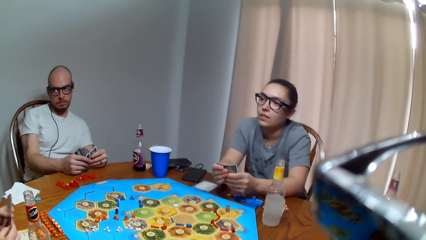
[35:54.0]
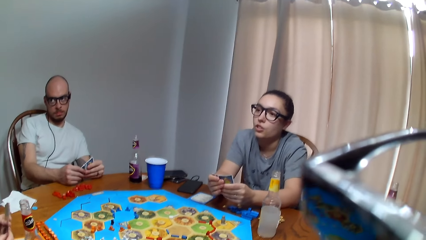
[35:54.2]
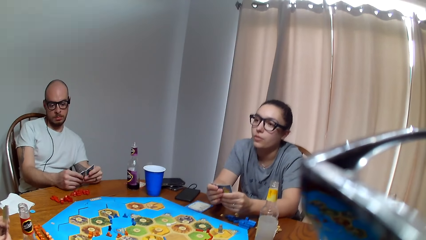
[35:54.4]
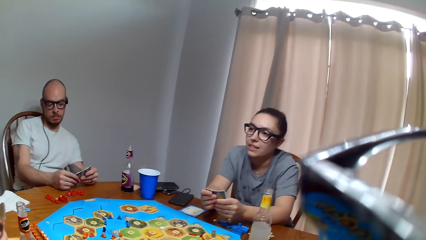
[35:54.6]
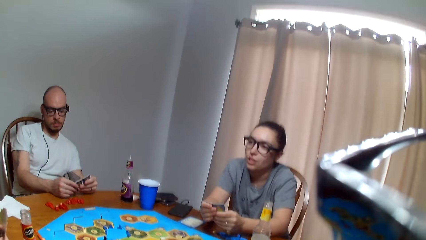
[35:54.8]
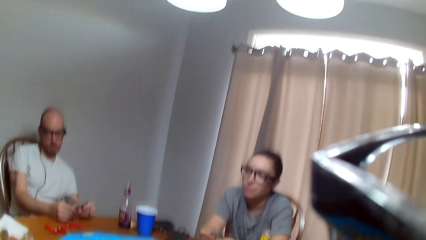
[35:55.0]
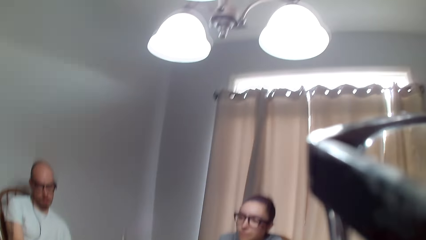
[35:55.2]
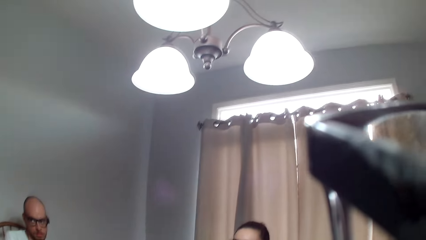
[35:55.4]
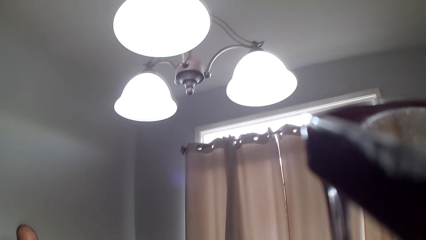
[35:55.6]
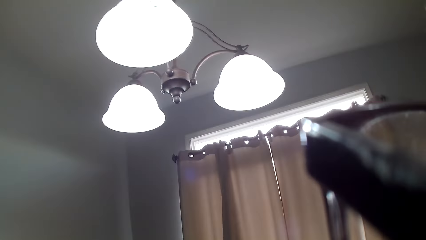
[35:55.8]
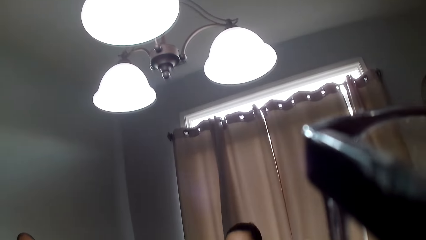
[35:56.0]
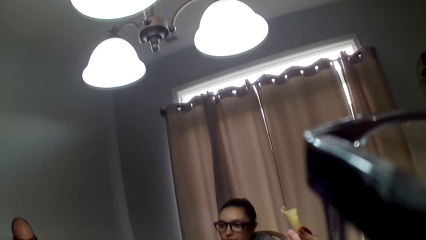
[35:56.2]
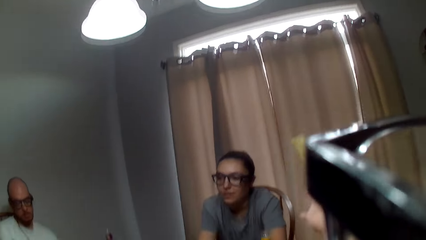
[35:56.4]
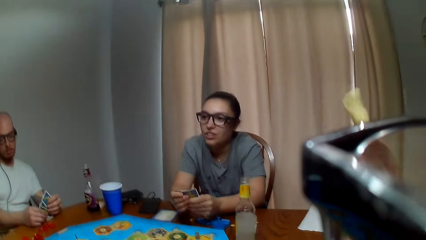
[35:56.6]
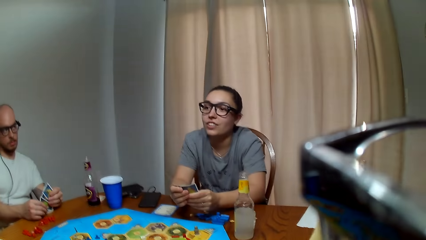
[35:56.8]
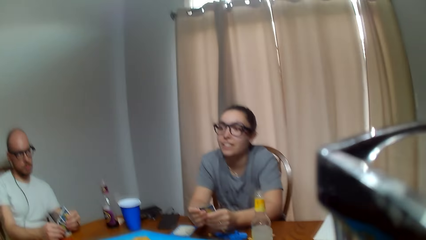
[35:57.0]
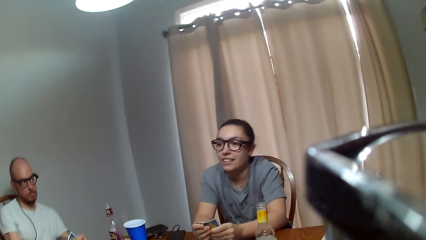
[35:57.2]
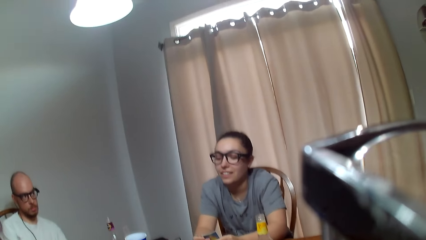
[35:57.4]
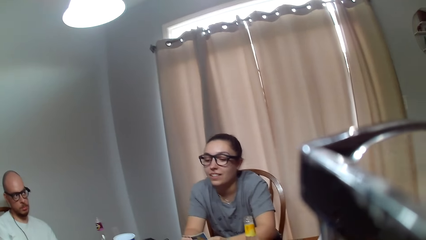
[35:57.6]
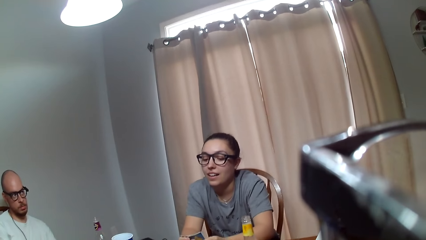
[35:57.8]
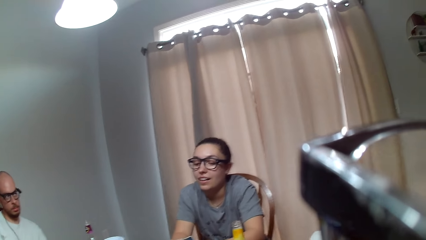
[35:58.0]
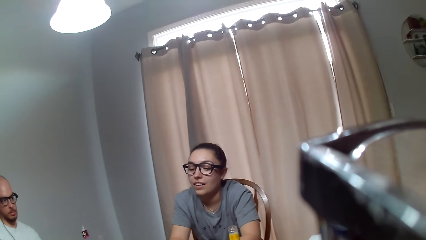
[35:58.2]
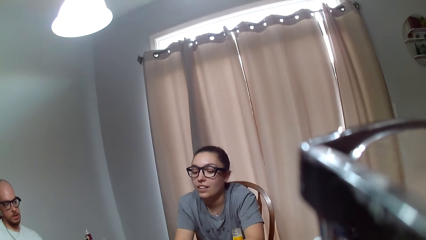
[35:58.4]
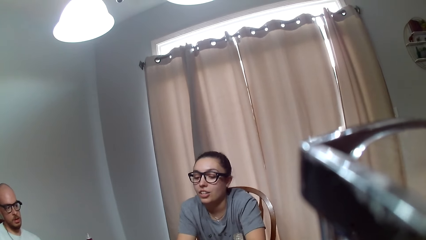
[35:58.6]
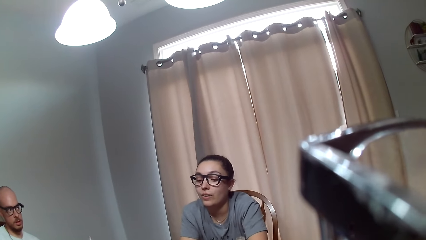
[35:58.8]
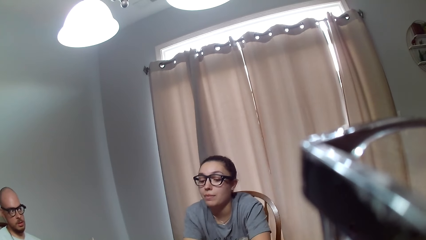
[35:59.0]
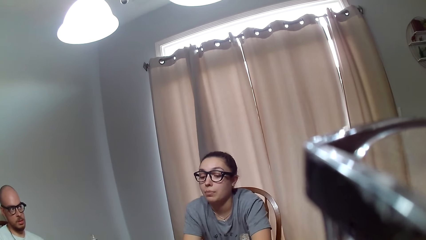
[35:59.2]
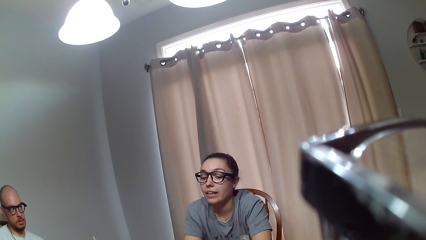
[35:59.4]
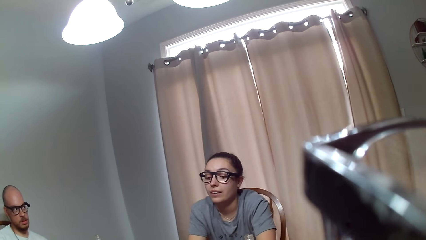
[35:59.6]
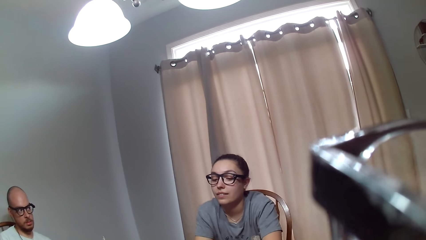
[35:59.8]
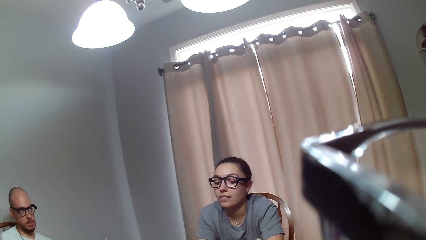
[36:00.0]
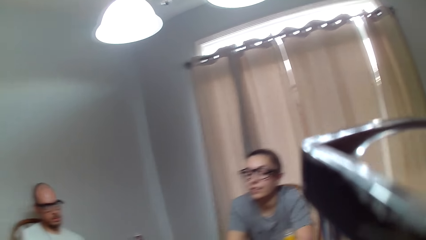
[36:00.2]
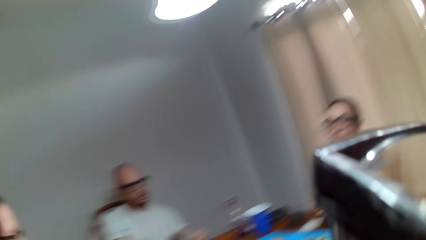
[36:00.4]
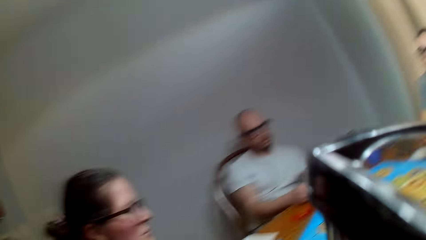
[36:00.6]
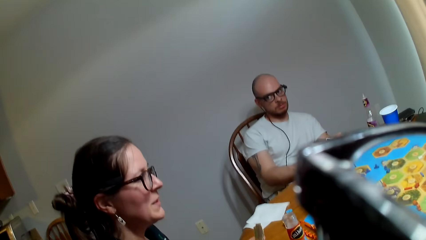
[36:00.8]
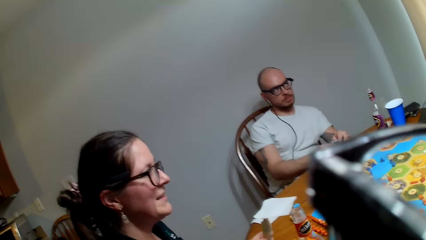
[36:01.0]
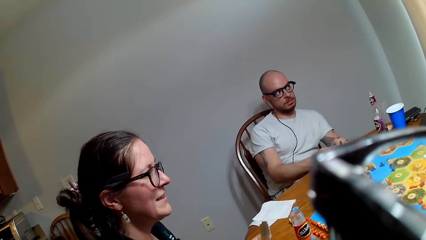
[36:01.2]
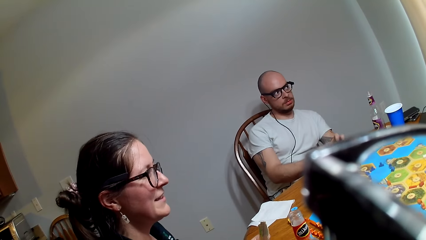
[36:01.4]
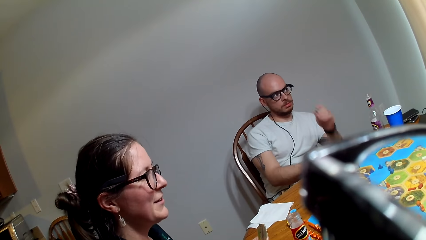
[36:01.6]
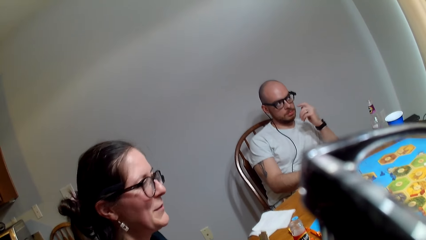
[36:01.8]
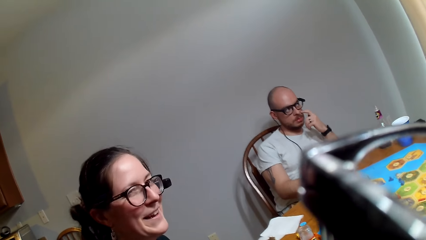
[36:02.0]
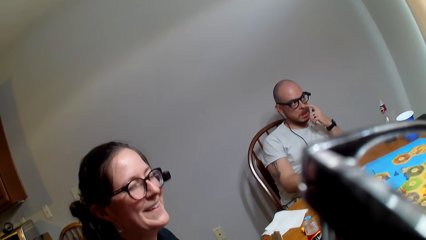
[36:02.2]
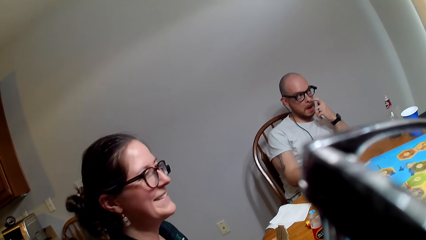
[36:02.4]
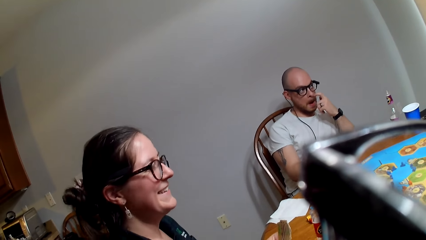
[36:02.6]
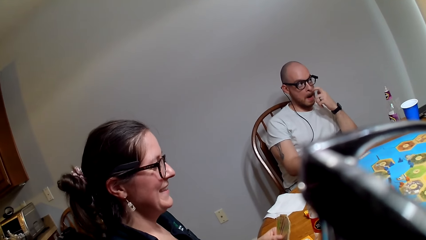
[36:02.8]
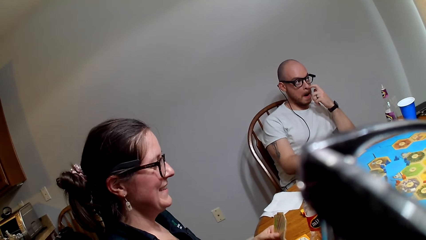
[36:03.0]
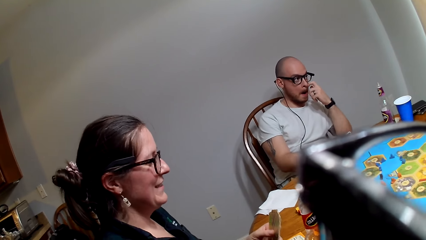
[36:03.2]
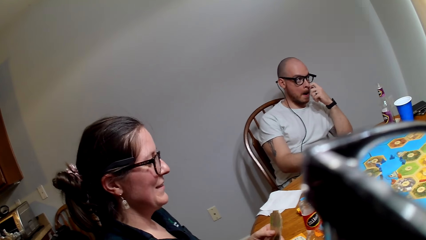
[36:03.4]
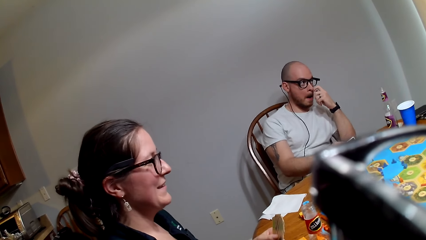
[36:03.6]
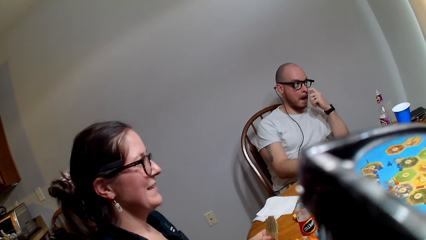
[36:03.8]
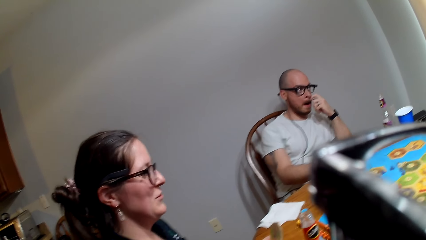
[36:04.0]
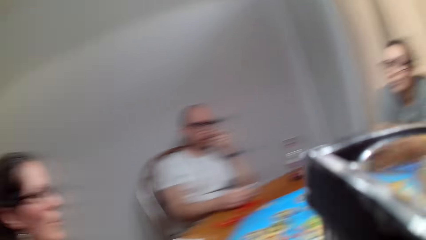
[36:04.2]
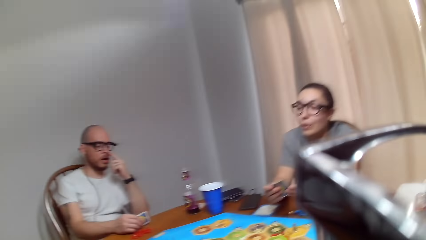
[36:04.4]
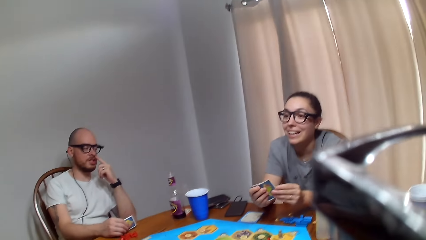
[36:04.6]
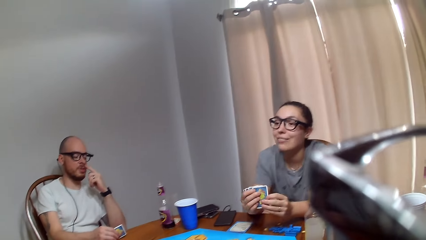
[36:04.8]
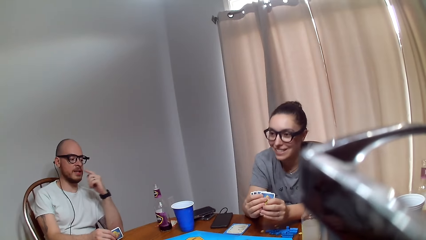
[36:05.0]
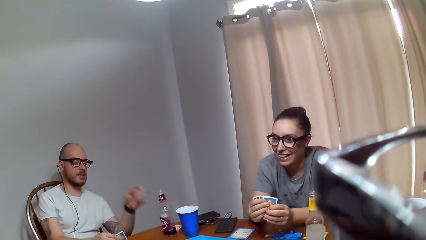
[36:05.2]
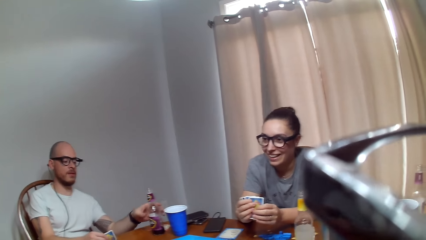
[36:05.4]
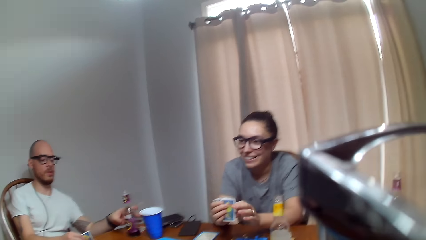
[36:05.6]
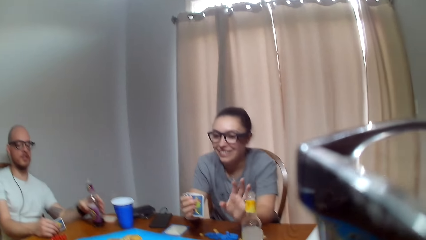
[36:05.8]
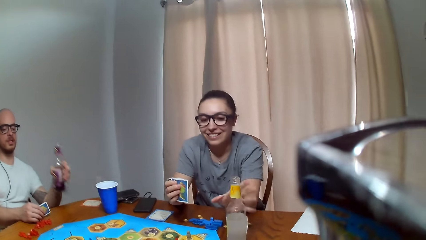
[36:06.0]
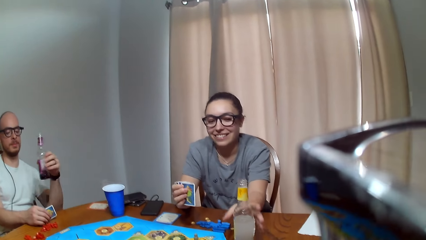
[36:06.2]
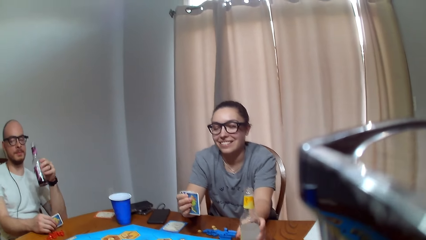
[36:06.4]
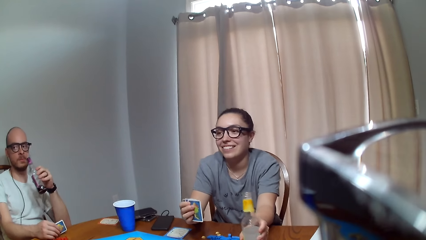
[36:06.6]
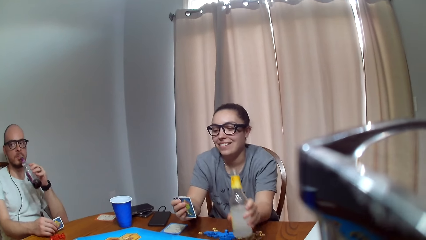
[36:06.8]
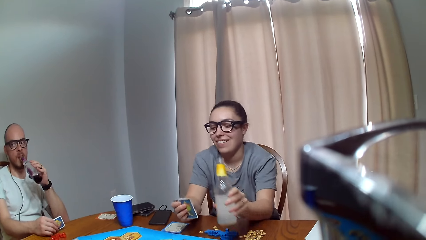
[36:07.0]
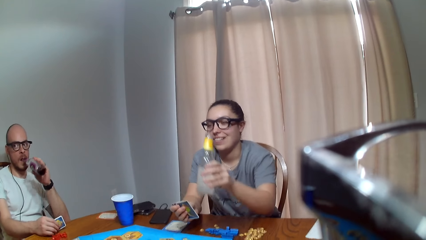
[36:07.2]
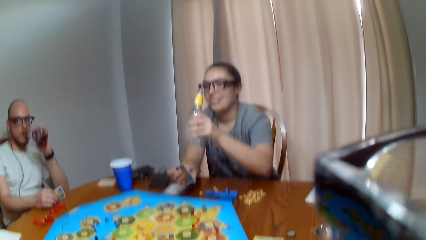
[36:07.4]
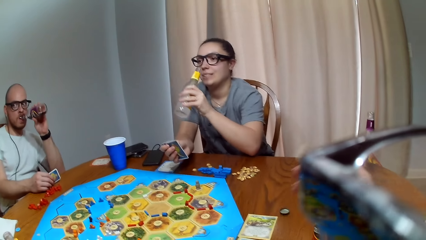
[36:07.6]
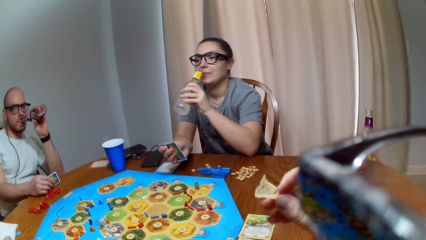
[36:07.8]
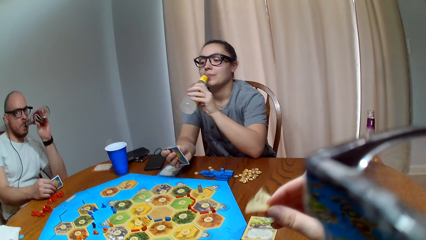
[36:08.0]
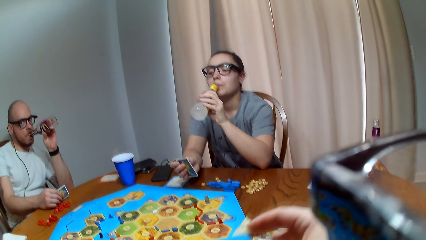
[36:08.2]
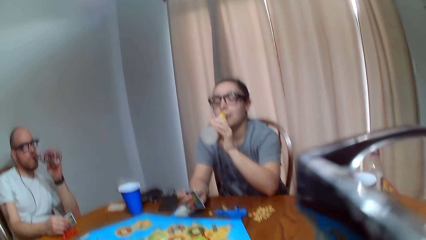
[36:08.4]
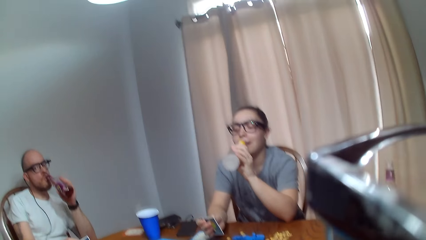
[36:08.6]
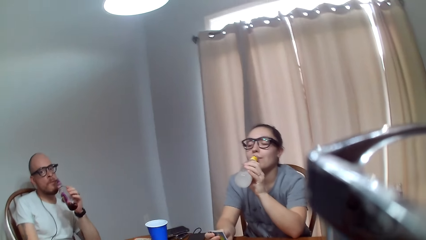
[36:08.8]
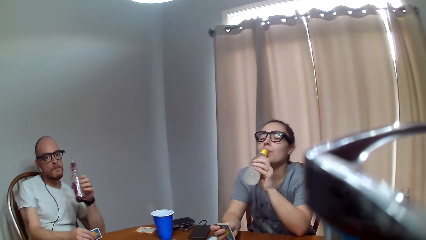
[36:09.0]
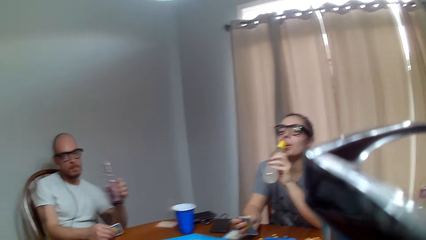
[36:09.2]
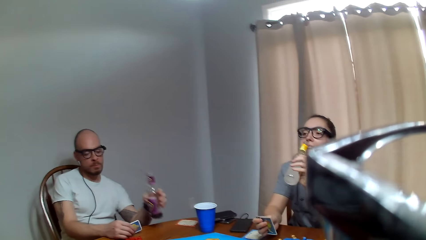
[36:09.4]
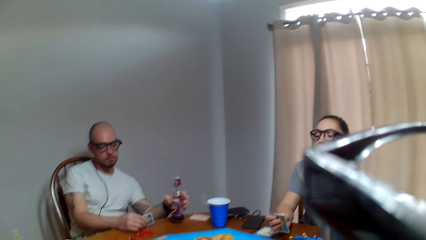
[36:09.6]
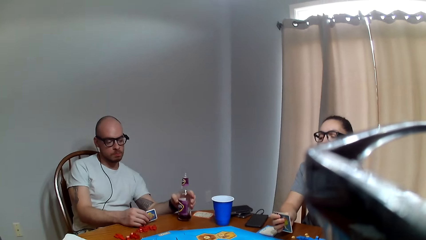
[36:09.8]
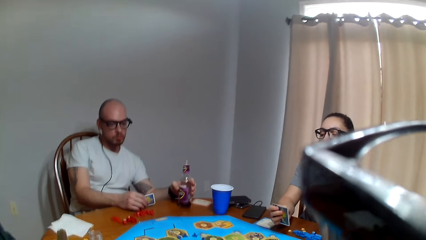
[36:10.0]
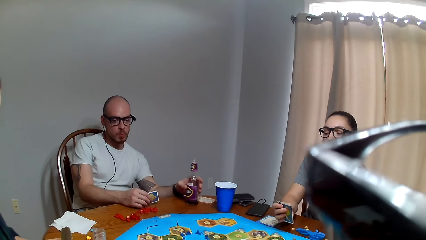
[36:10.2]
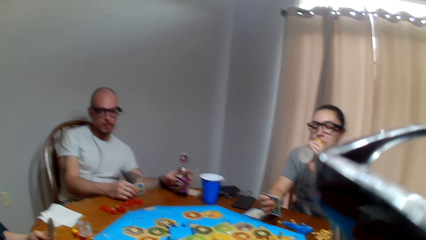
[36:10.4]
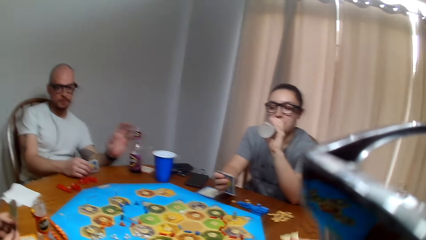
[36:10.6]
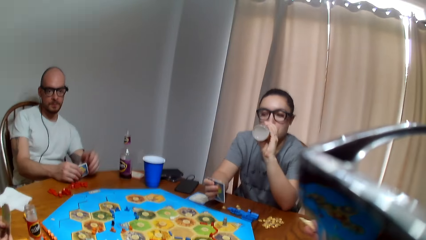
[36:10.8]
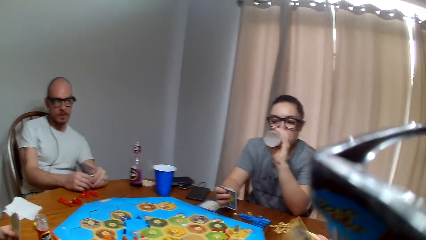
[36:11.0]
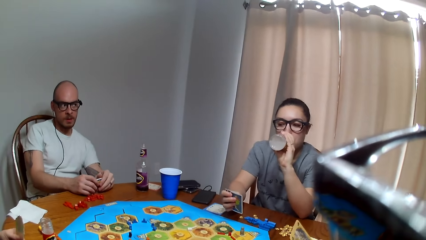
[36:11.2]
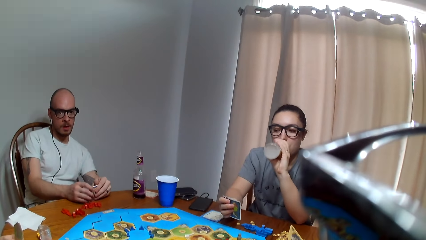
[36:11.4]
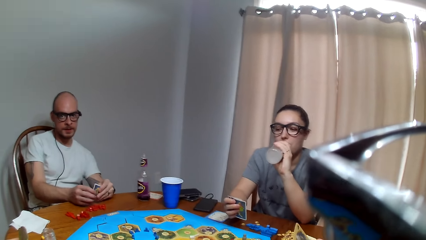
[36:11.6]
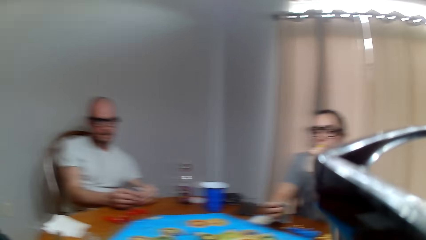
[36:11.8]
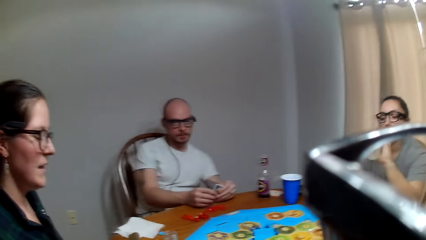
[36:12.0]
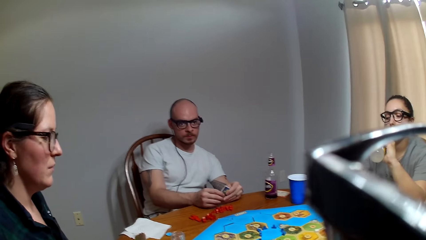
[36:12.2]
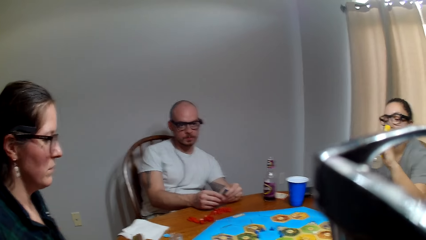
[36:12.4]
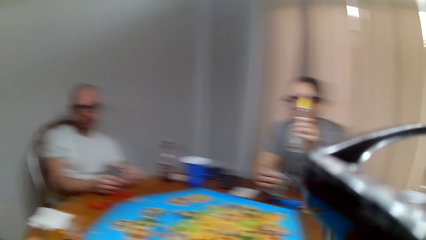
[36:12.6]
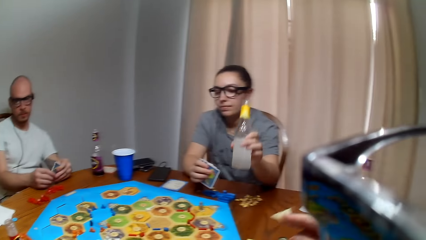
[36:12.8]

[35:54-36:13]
The camera wearer comments. A woman talks to another woman. The other woman asks the first woman a question. The camera wearer speaks to the other woman. The other woman responds to the camera wearer. A man speaks to the first woman. The first woman converses with the other woman. The man picks up the bottle of juice. The first woman grabs the bottle. The man takes juice and drinks his beverage. The first woman drinks juice. The camera wearer speaks to the other woman. The man places the bottle on the table. The first woman looks at the cards.
